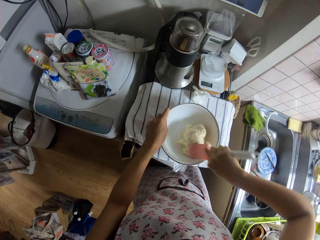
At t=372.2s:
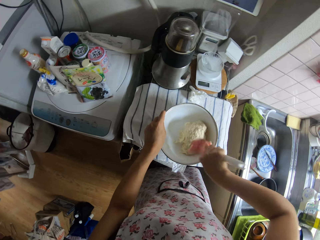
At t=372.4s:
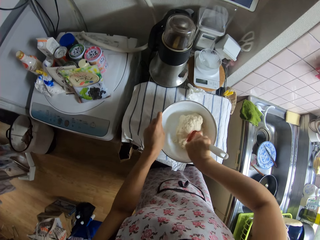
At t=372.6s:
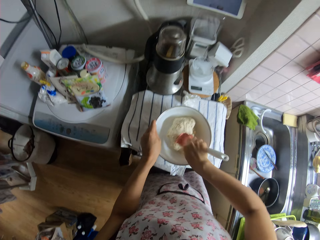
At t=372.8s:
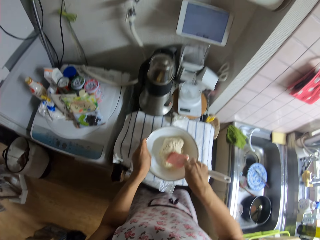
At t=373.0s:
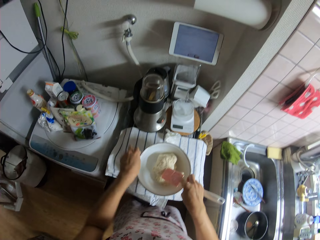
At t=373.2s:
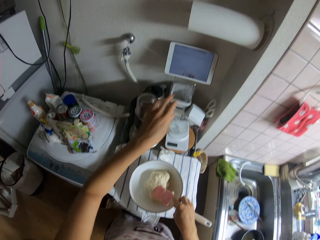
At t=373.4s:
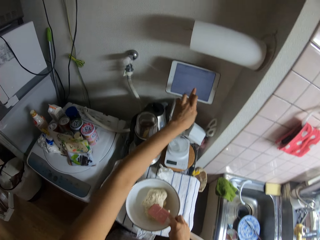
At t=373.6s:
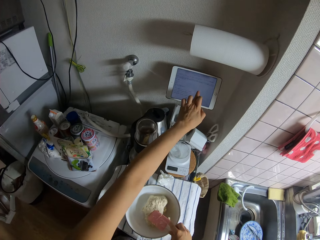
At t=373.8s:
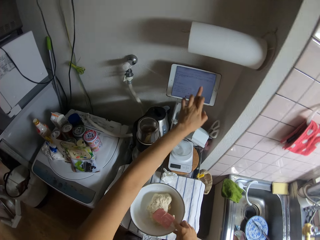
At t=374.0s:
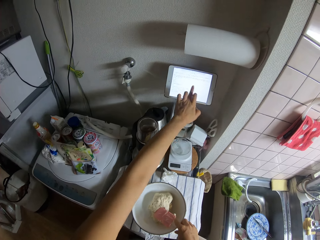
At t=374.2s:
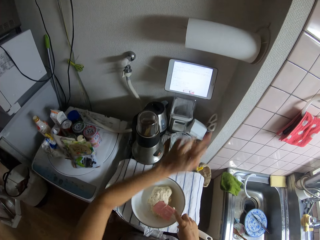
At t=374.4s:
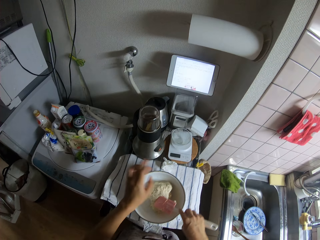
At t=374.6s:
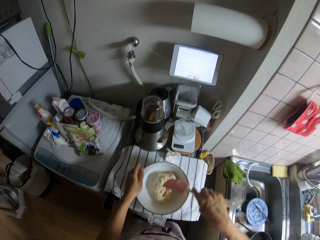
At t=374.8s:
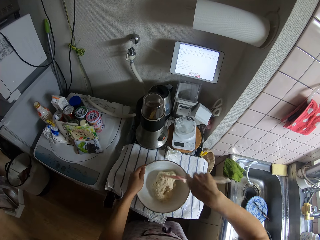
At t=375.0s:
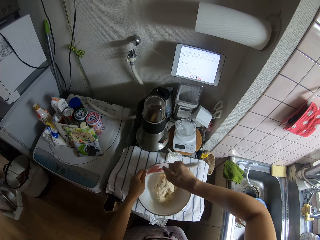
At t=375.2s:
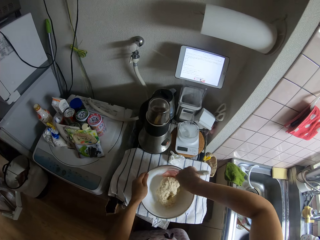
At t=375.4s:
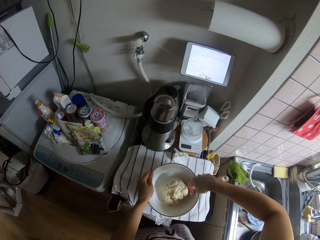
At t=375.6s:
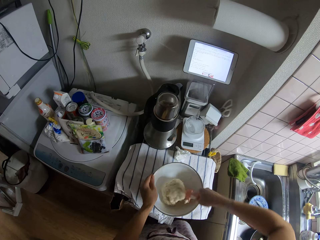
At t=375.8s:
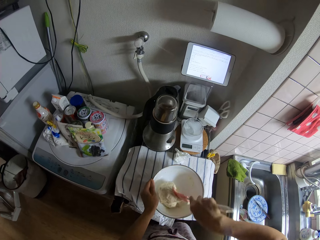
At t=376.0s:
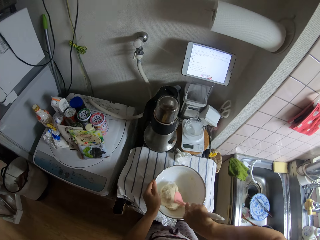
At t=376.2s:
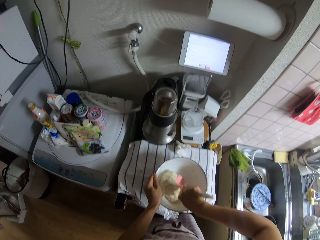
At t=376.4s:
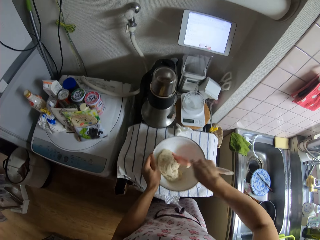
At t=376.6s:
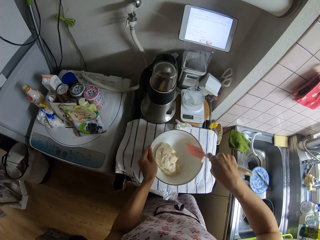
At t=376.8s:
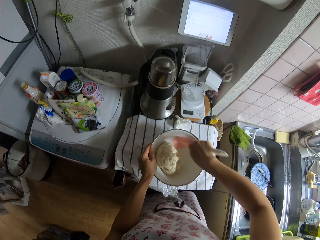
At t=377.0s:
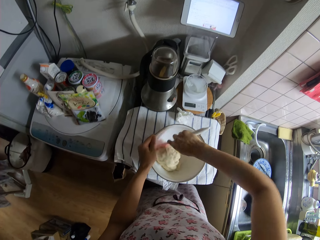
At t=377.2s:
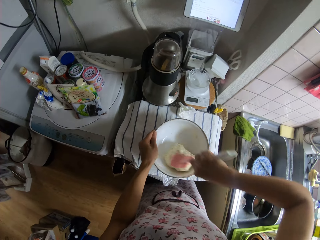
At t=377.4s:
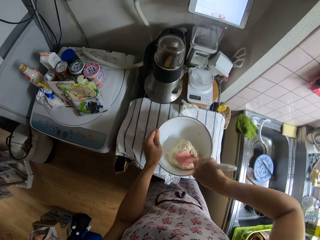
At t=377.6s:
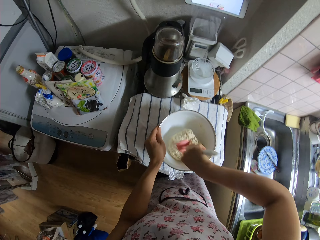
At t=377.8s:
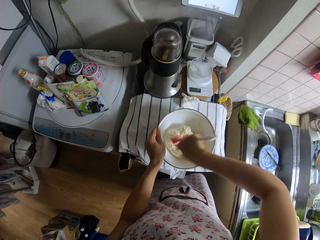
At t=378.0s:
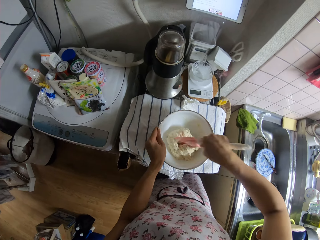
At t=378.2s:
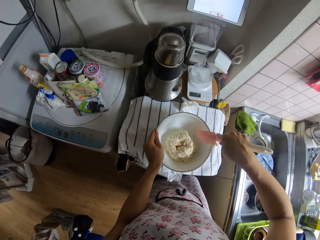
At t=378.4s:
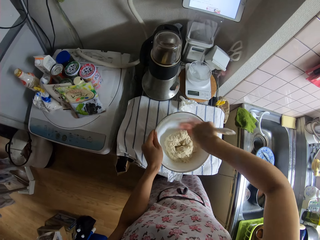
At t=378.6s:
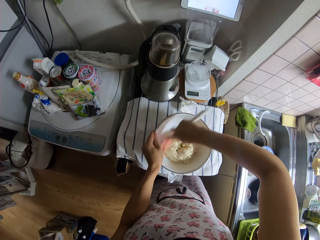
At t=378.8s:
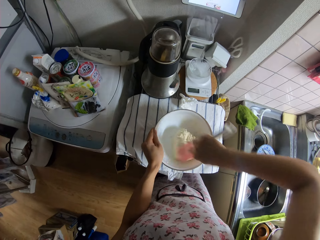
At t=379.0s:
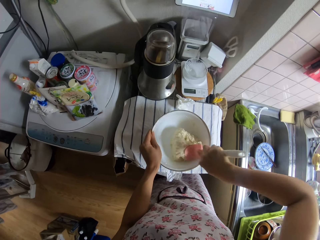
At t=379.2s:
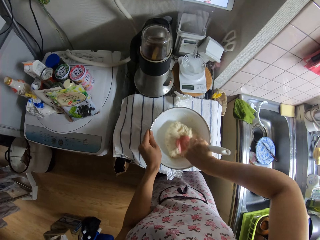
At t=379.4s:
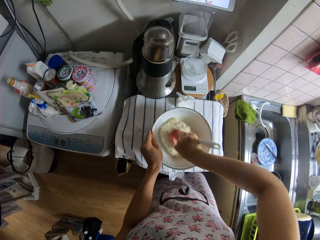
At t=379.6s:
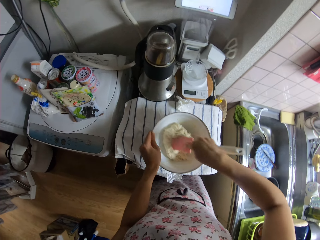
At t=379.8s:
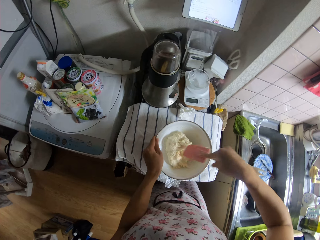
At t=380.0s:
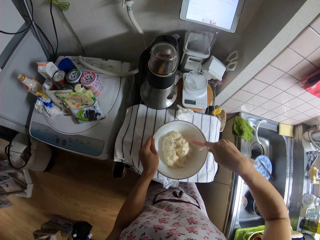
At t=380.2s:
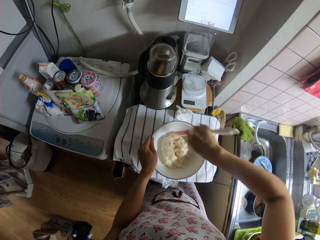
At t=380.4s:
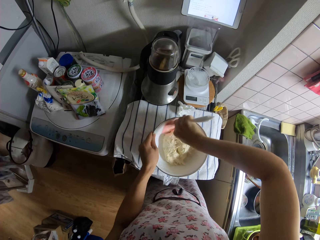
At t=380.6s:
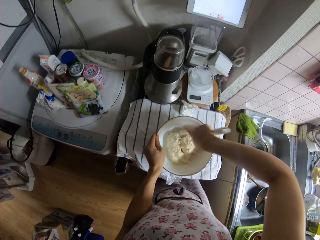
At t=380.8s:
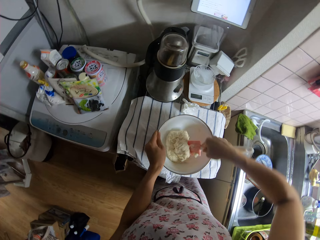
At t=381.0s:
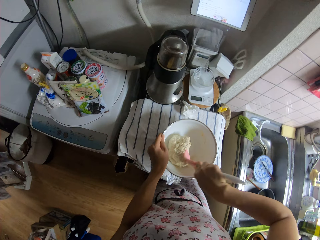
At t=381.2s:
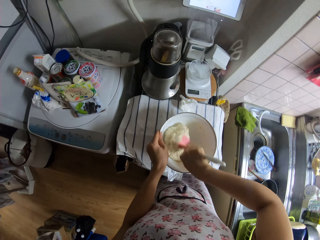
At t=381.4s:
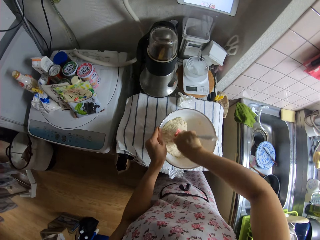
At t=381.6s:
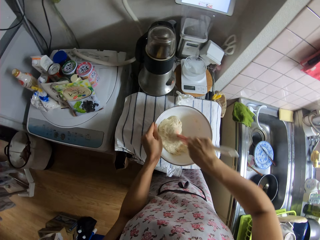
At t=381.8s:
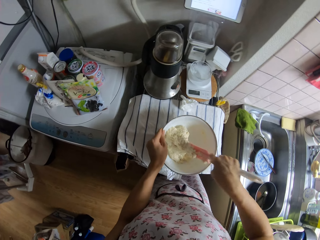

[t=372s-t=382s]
The camera wearer touches the screen of the iPad with her left hand. She holds the bowl with her left hand. She kneads dough in the bowl with the spatula in her right hand.

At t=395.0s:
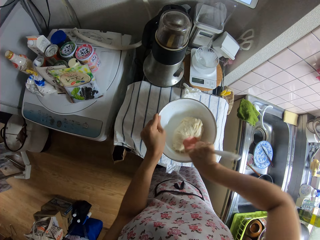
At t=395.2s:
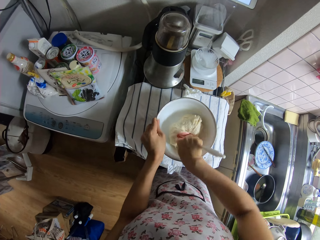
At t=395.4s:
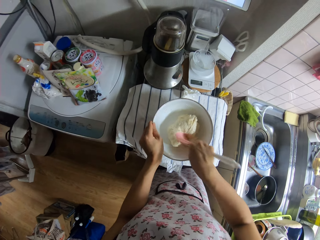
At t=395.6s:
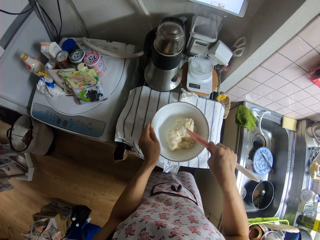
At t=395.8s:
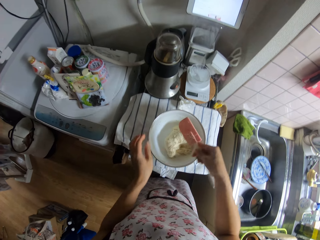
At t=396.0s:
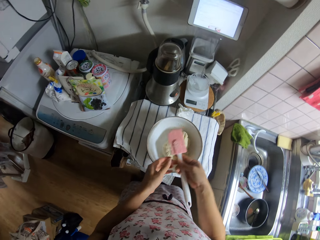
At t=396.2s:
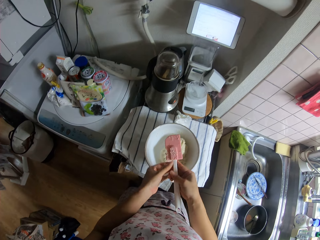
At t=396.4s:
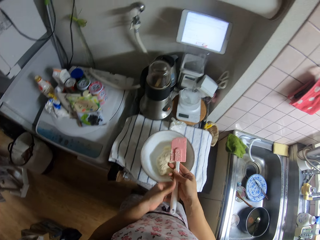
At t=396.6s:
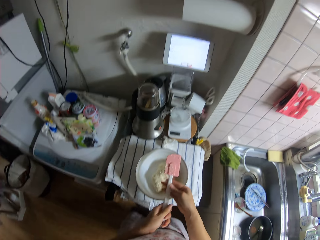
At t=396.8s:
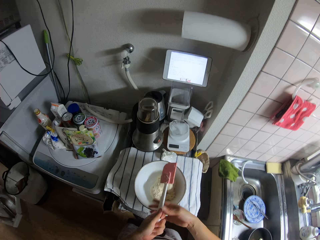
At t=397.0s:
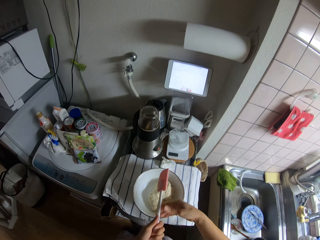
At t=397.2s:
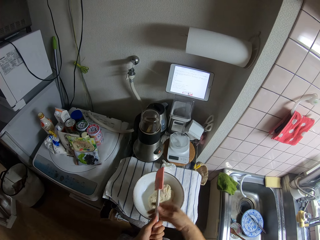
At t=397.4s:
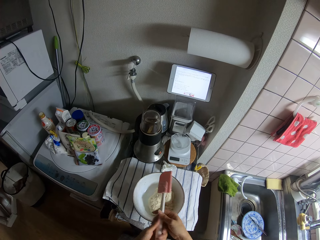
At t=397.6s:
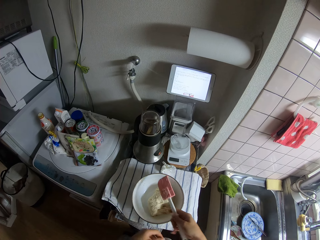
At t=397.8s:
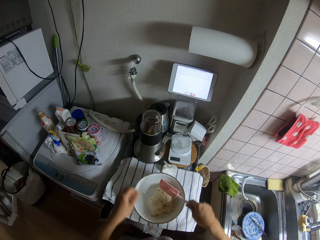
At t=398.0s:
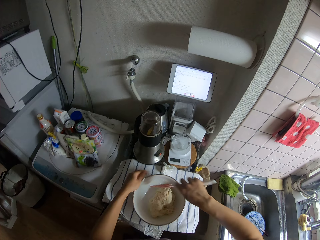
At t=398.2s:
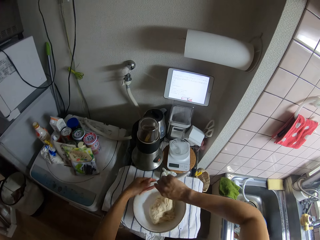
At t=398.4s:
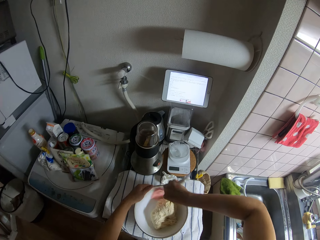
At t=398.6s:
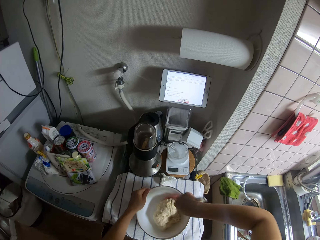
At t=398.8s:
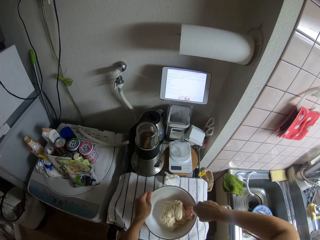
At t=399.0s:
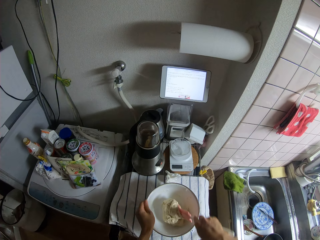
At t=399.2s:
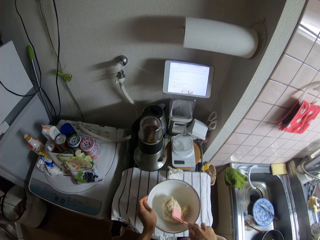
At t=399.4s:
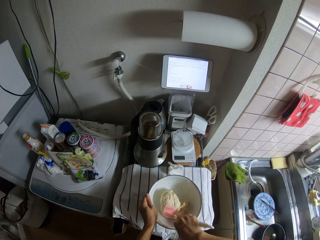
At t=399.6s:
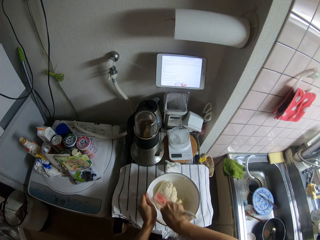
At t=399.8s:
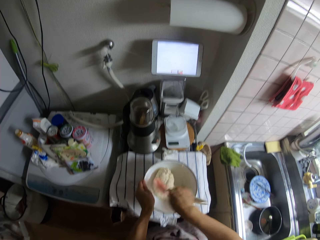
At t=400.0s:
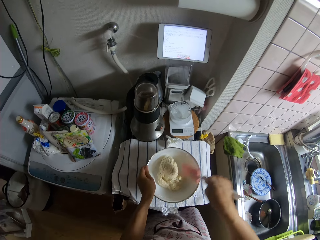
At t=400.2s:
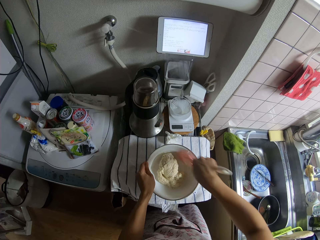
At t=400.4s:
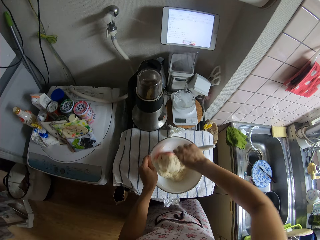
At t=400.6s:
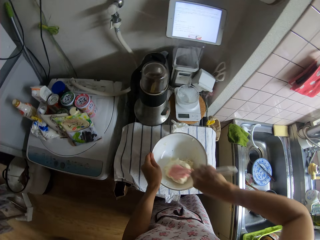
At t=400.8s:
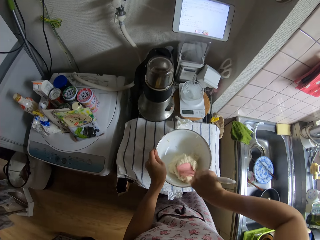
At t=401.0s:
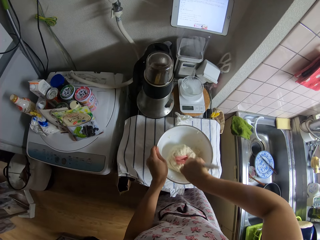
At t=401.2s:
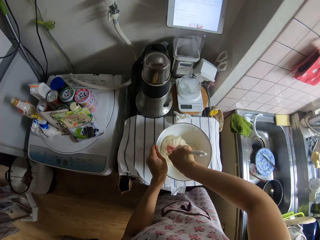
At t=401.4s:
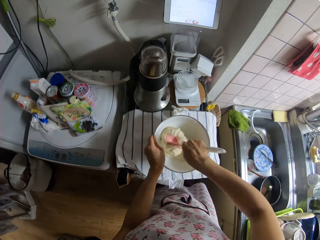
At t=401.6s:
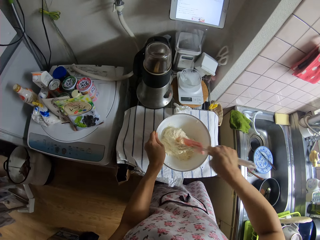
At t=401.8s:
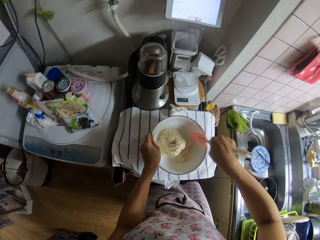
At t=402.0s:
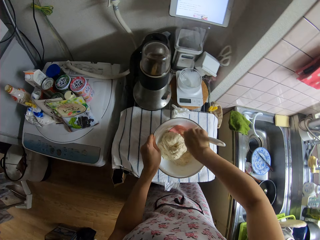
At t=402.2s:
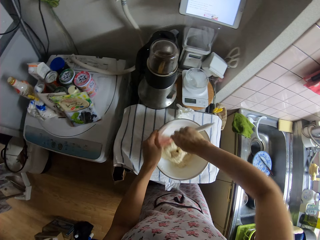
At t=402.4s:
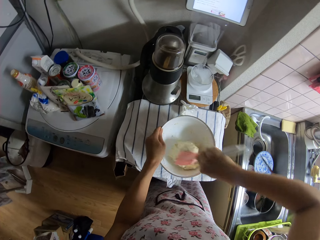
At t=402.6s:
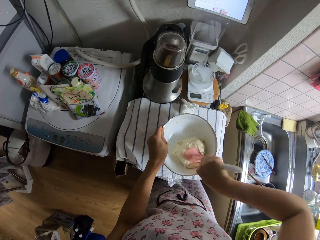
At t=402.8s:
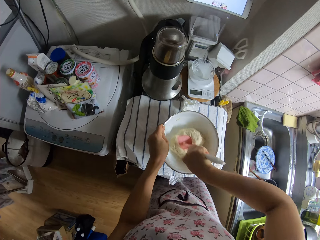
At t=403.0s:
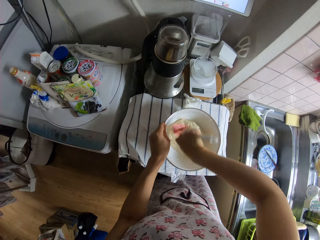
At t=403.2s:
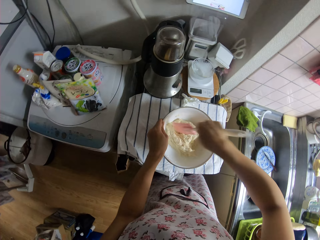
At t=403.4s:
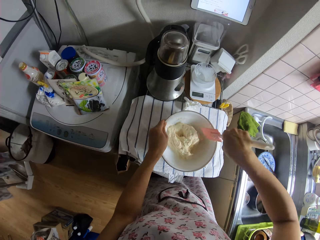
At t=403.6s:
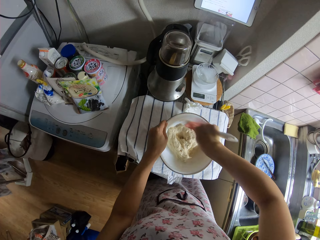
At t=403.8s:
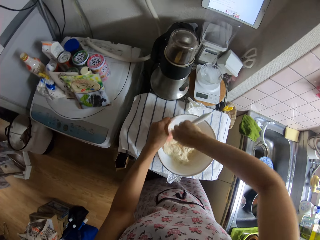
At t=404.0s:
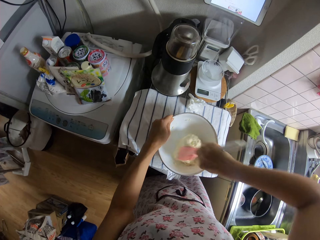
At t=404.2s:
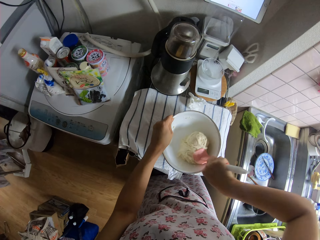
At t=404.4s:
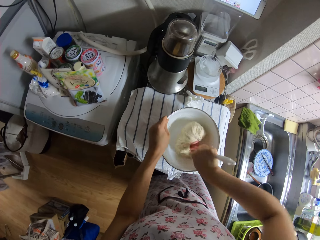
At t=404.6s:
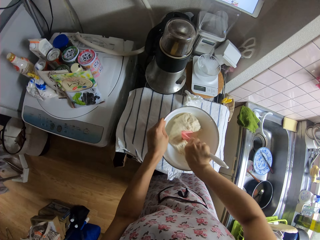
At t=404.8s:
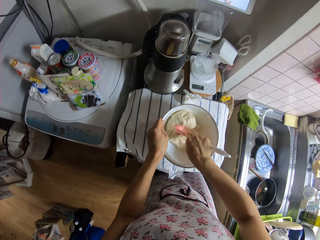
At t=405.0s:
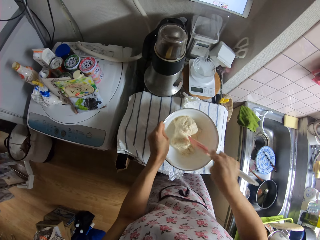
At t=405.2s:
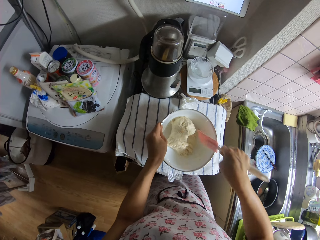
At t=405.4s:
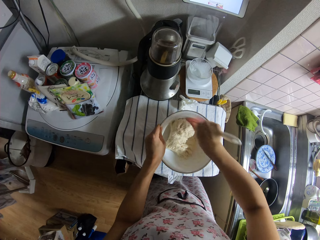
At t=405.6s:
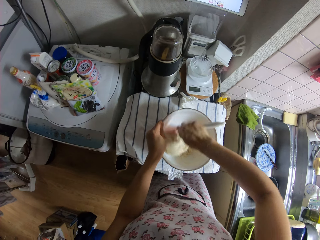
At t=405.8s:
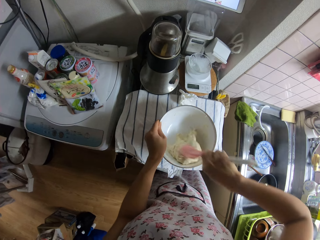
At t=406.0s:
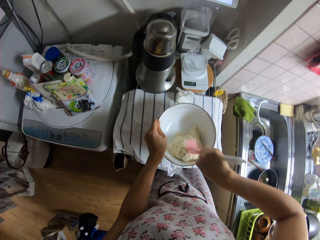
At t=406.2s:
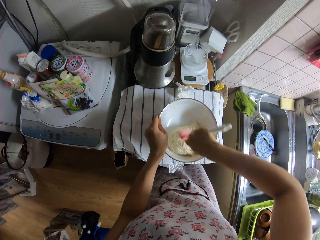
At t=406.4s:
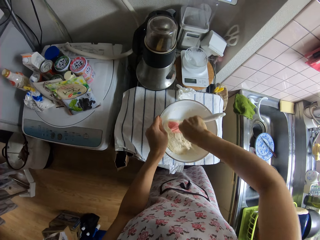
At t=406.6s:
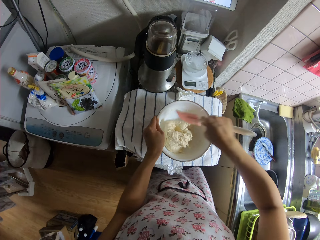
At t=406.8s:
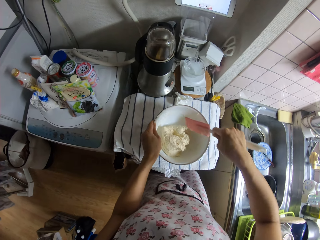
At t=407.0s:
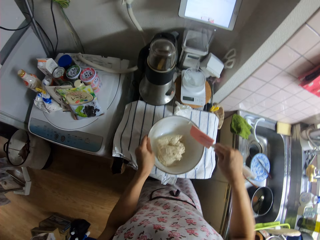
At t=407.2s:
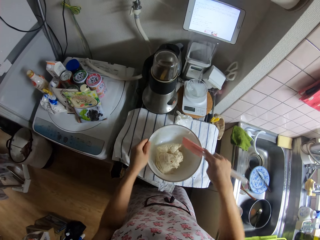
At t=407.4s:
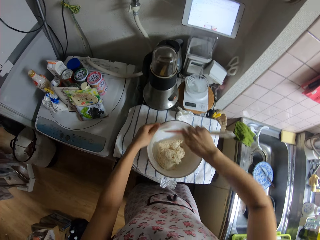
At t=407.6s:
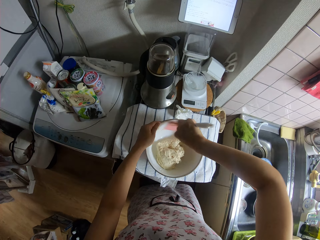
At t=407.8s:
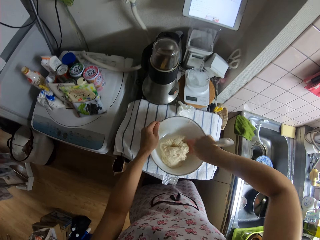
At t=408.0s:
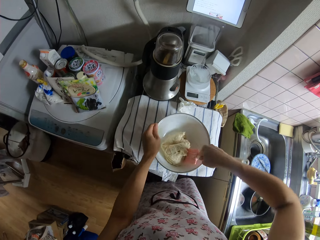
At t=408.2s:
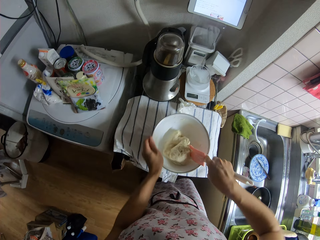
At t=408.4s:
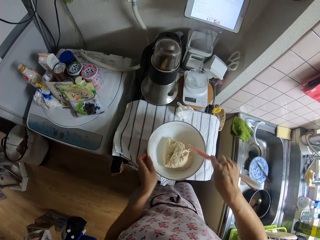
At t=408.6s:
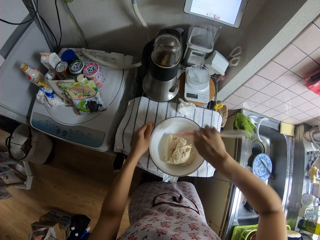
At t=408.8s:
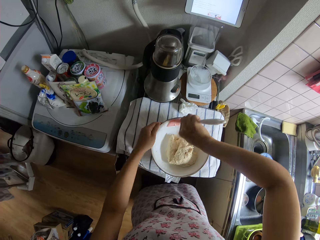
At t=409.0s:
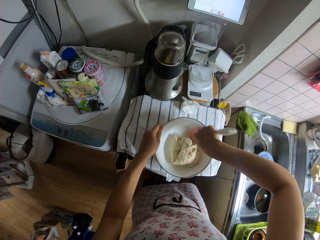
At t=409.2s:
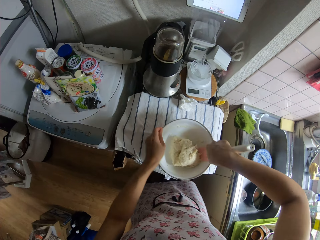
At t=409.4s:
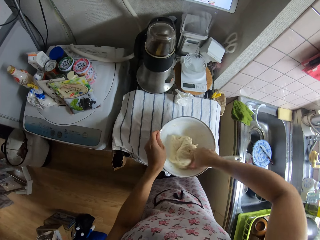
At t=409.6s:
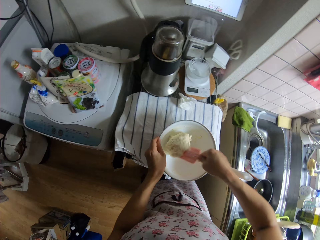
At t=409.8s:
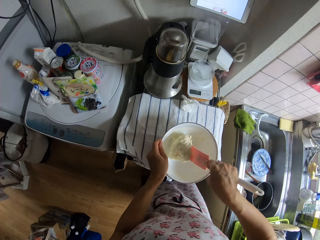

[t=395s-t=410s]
The camera wearer adjusts the spatula in her hands. She wipes the spoon. She kneads dough in the bowl with the spatula in her right hand.
